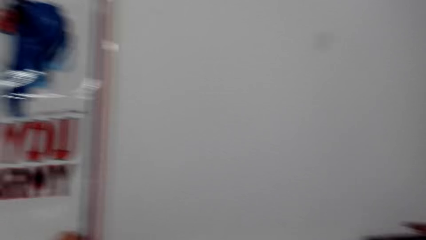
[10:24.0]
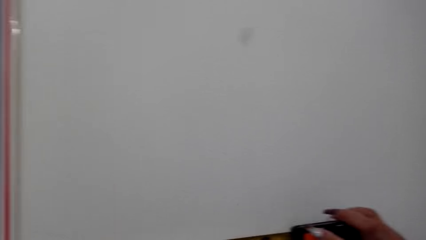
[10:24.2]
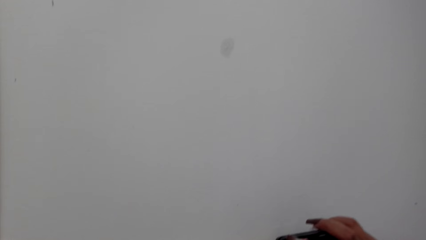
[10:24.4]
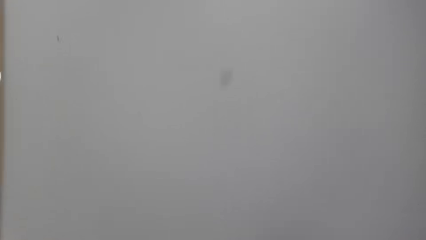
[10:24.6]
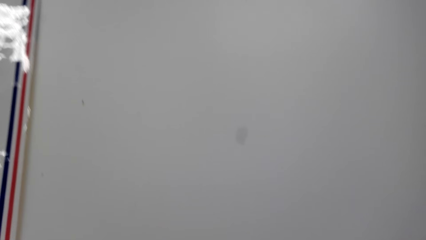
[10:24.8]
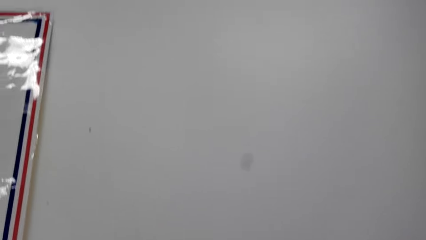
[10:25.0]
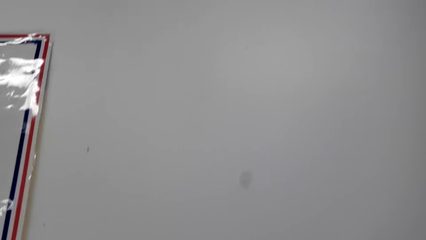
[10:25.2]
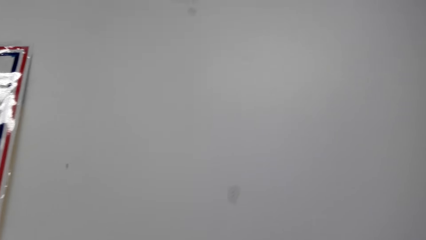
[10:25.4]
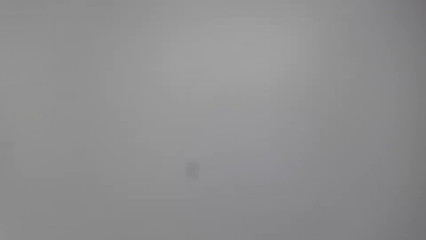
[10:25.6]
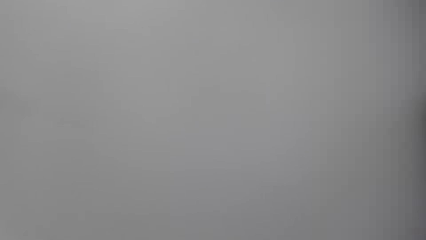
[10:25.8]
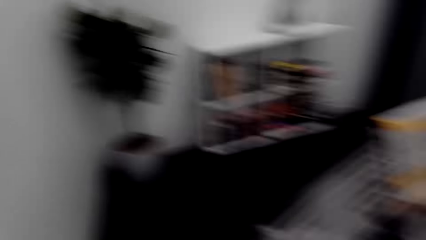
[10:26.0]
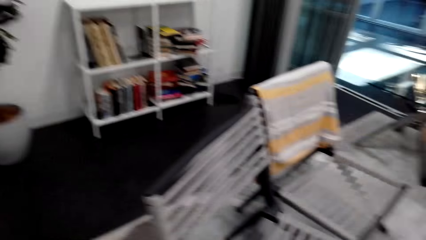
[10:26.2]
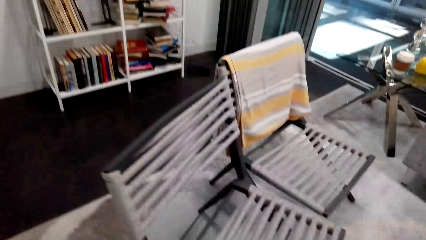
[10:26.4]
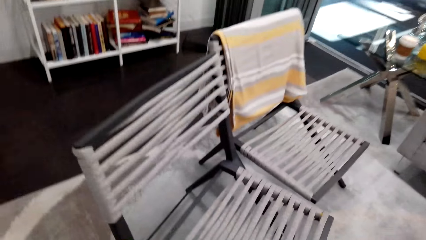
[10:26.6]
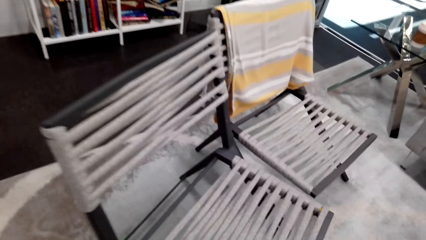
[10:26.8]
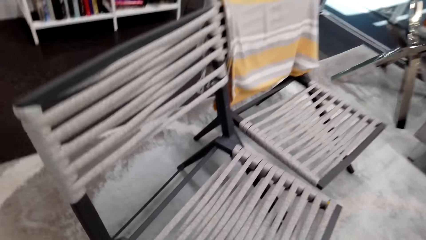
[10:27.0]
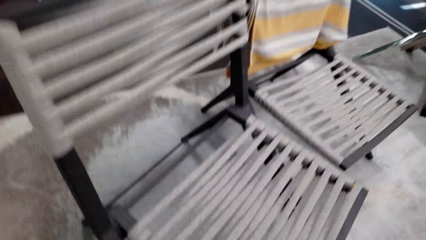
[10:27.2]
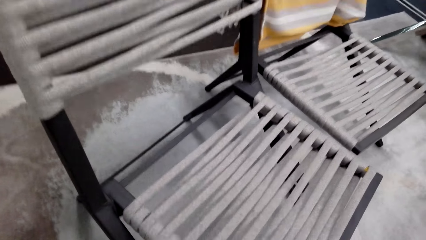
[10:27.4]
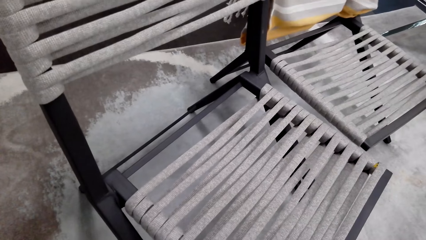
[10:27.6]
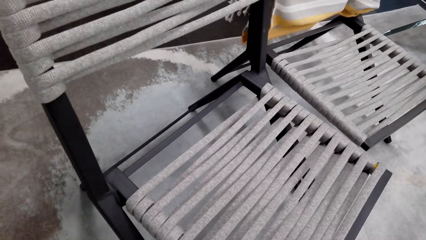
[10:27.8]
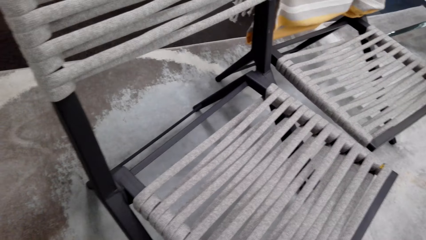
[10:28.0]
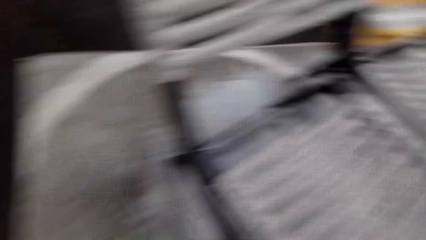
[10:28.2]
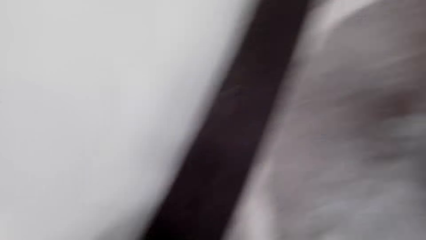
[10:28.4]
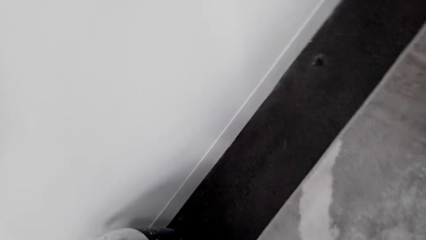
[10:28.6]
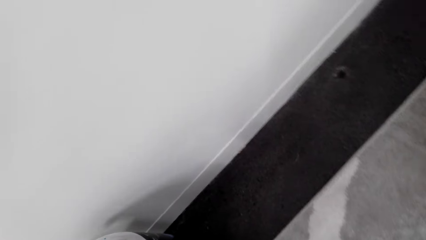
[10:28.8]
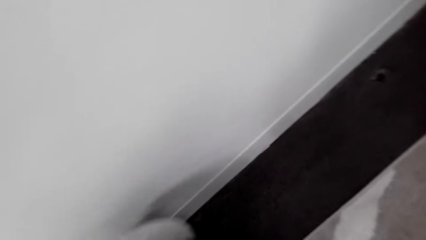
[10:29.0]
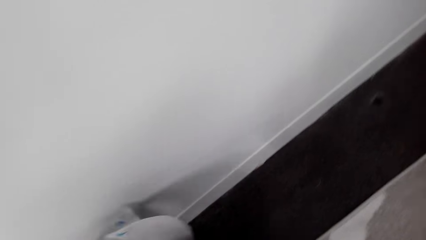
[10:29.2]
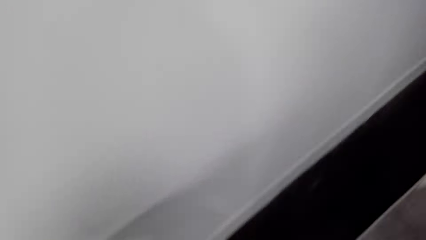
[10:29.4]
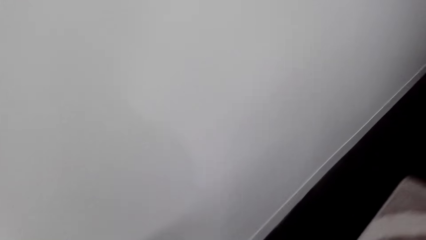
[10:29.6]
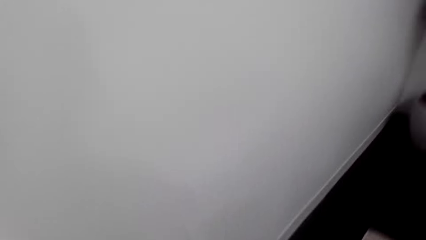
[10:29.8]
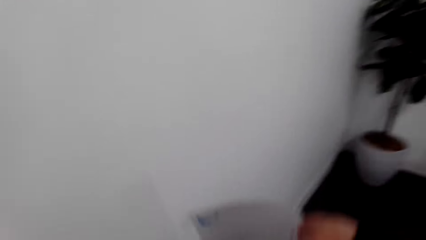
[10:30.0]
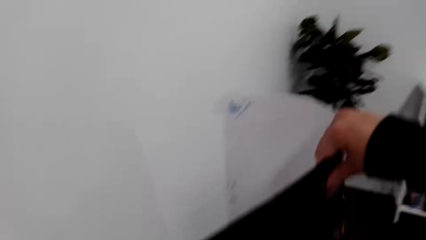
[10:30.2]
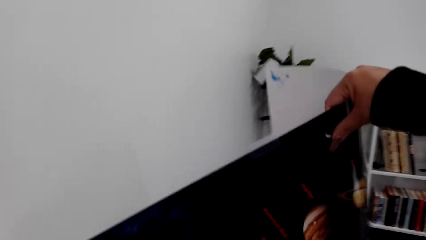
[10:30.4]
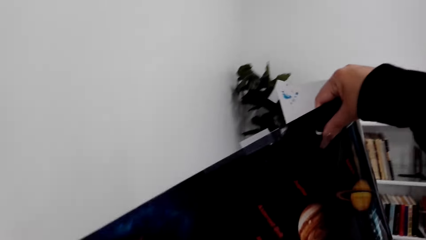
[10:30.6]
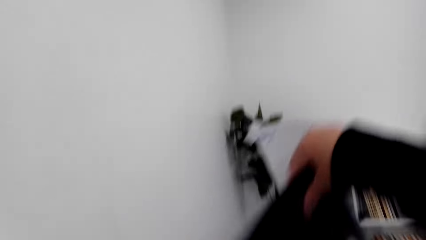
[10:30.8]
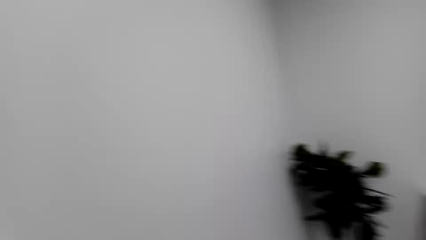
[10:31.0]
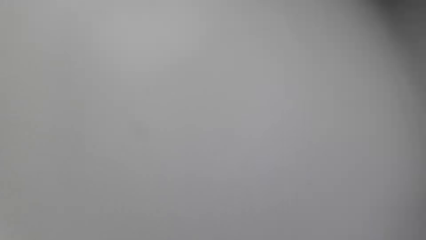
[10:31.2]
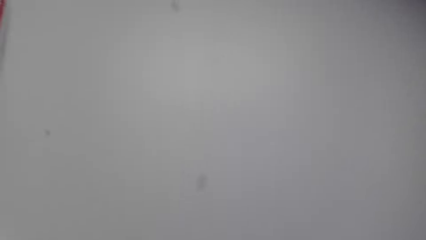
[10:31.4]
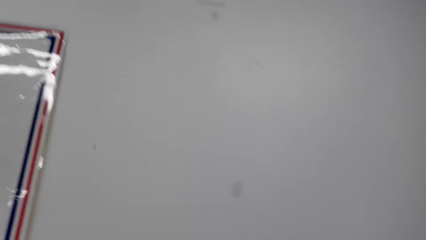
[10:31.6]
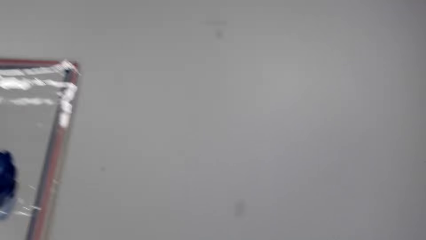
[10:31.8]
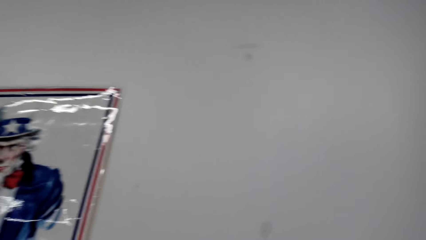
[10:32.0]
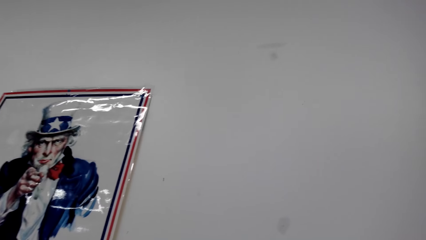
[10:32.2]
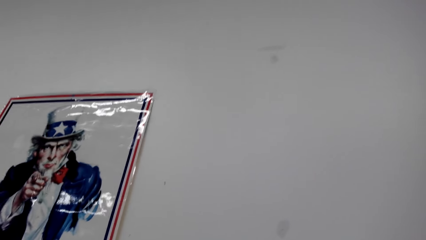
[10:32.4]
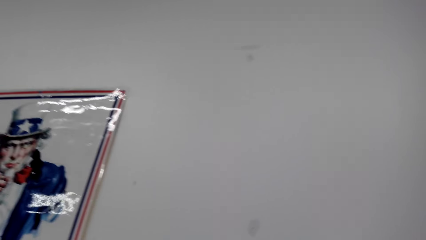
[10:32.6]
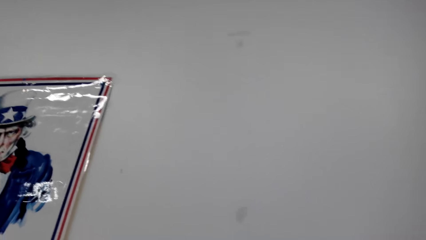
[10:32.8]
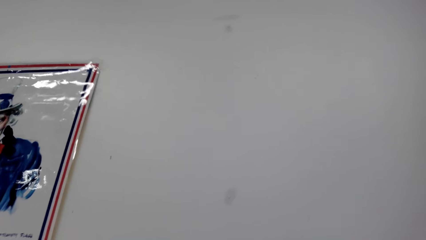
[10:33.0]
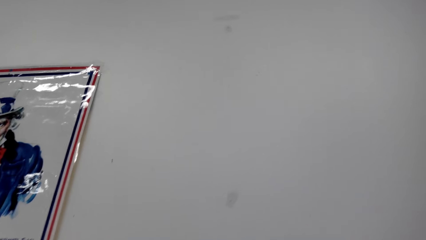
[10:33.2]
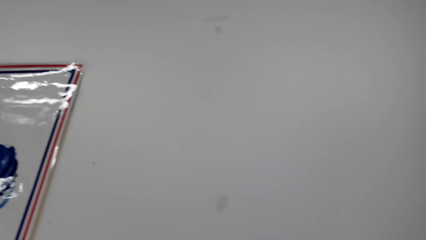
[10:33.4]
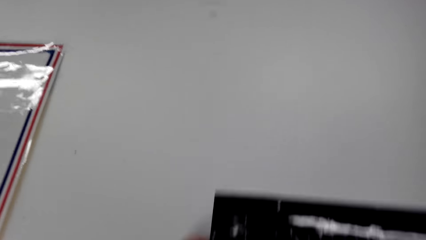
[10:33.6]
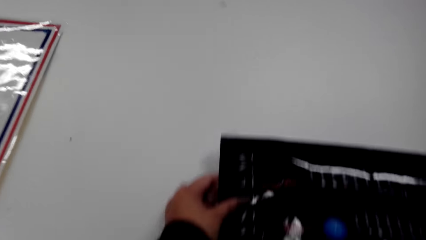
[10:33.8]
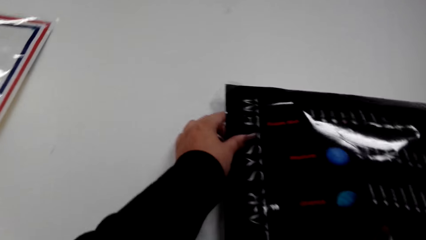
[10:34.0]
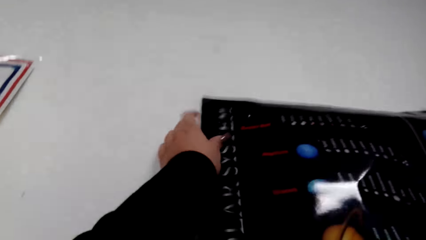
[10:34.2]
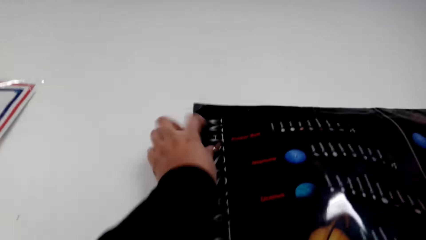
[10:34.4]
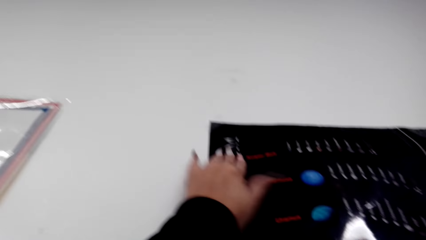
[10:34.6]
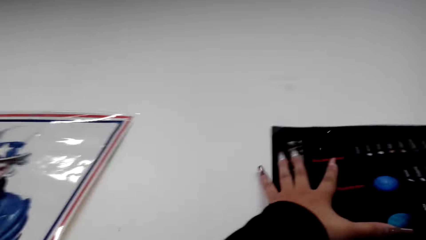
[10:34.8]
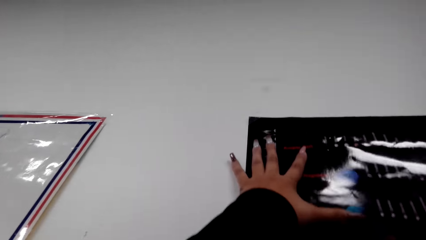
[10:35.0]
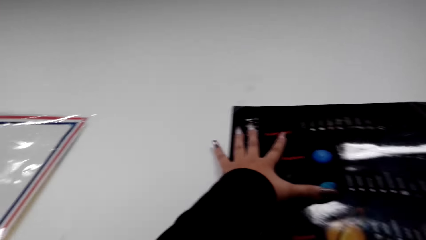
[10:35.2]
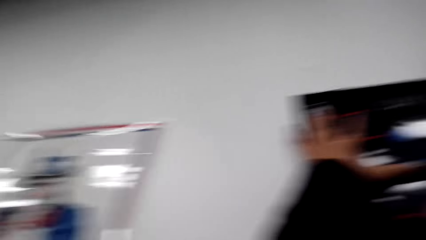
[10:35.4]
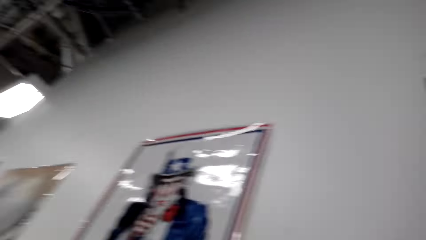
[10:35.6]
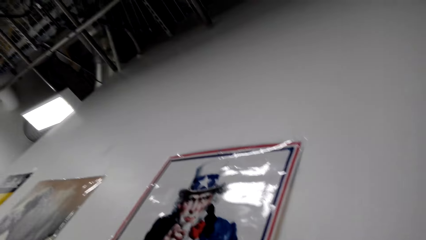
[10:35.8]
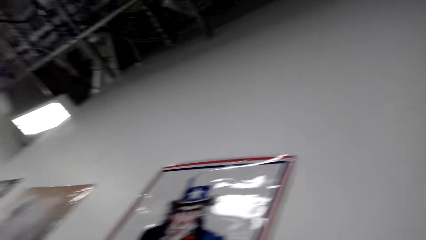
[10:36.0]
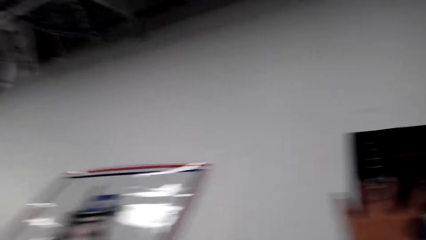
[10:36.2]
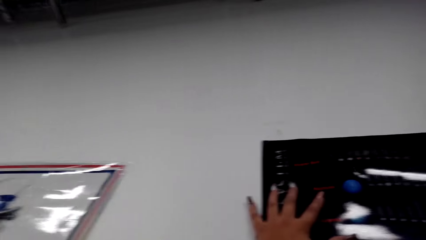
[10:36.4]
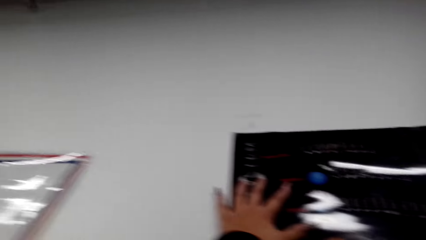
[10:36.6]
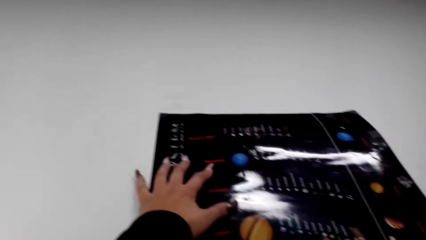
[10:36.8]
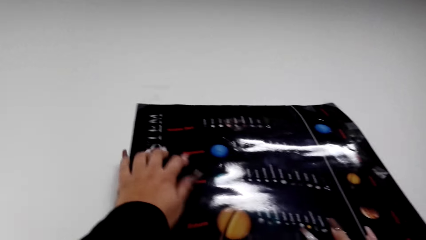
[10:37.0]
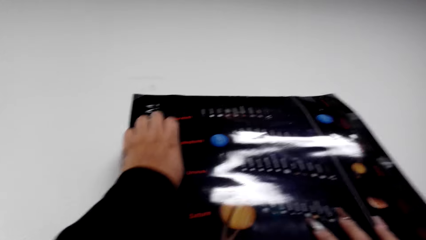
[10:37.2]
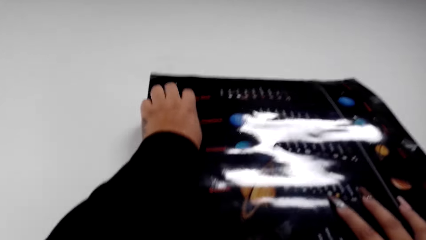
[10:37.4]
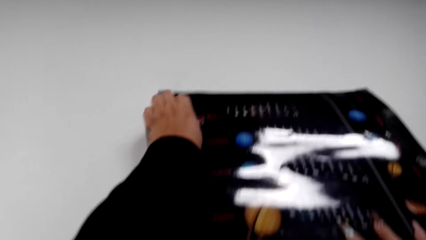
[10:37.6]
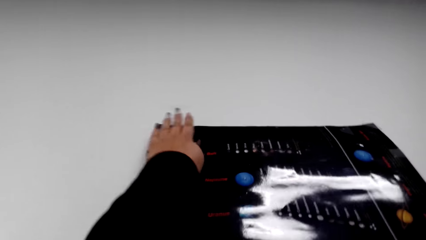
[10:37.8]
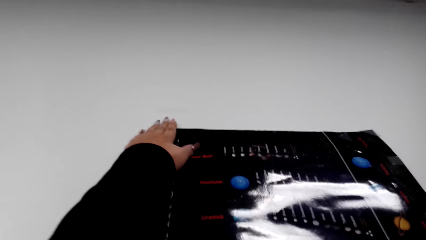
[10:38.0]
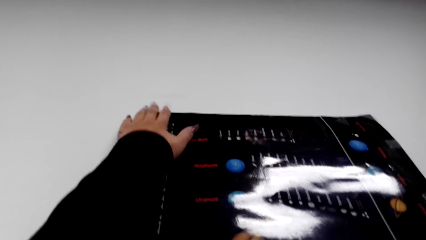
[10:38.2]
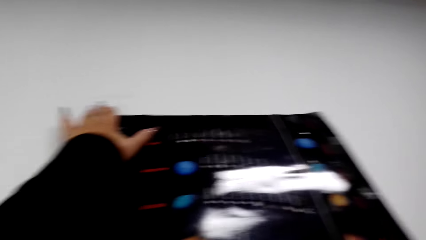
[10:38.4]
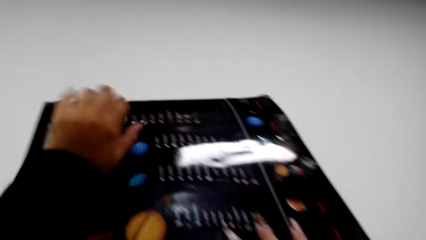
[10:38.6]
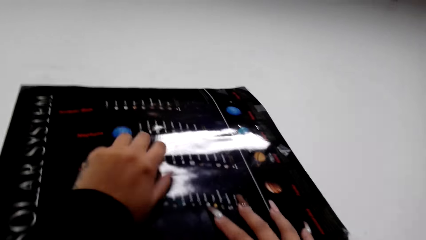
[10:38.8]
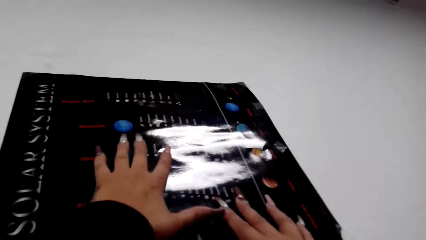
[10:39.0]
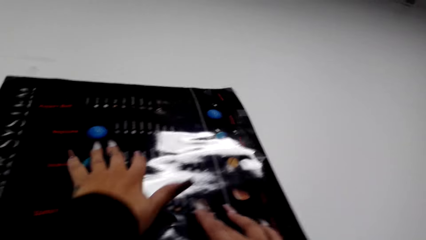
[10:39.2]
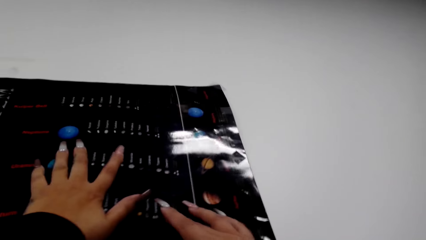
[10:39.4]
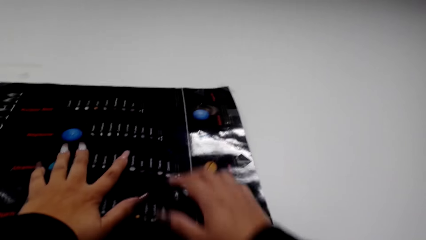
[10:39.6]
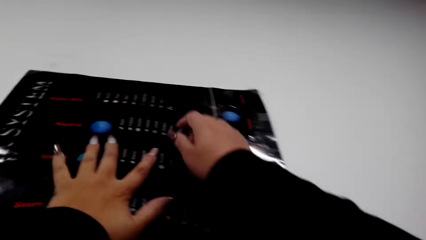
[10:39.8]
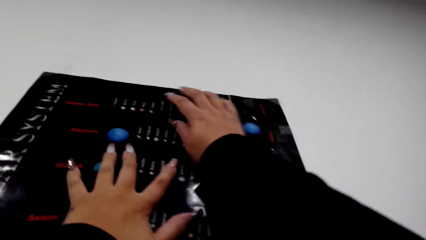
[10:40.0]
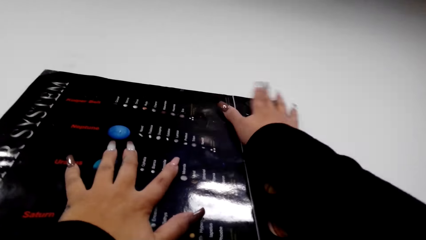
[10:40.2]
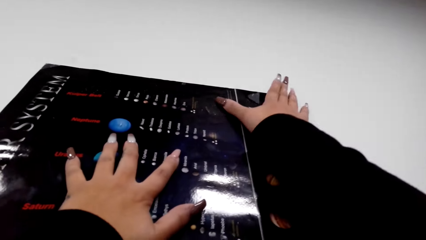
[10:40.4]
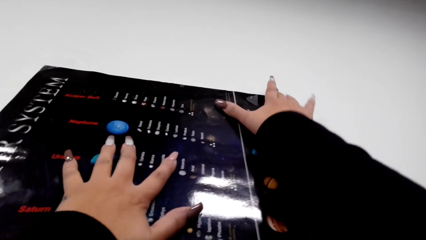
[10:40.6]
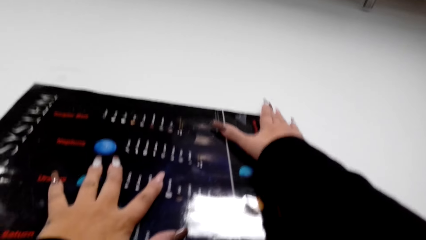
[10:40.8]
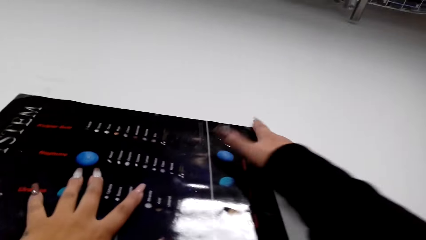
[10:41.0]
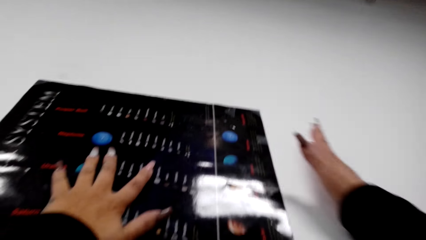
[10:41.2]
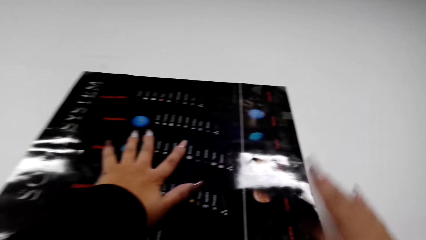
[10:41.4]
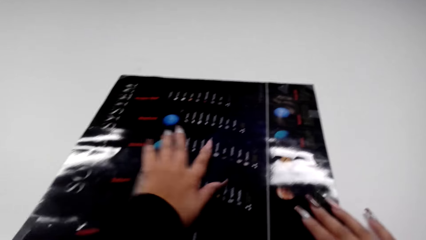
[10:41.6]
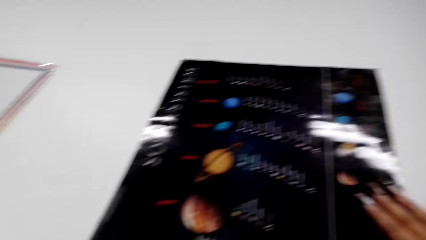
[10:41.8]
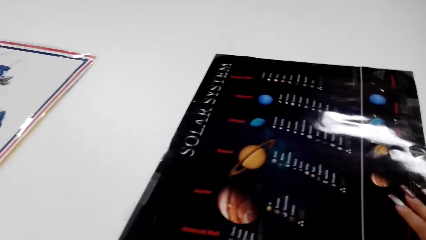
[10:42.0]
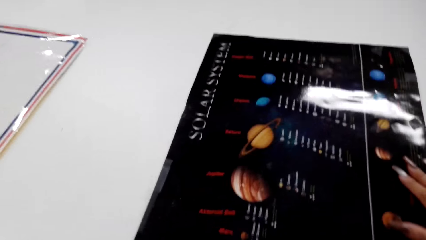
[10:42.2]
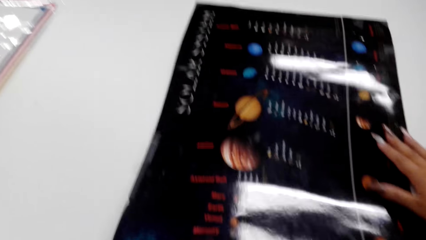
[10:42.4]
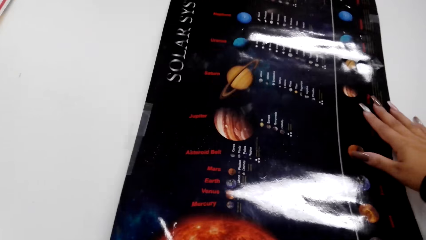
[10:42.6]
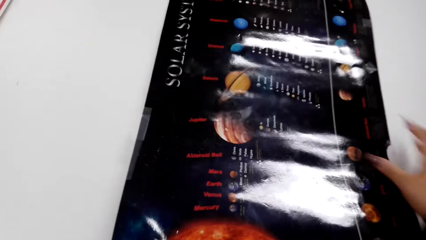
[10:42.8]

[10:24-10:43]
The camera wearer looks around the house. They hold the decoration. They stick the decoration on the wall.
